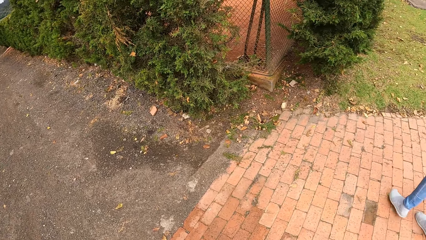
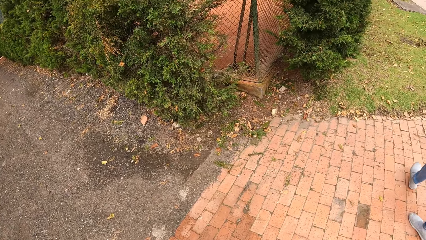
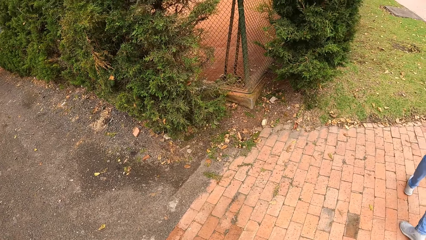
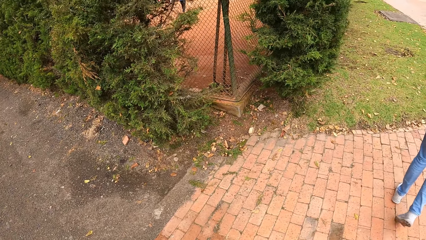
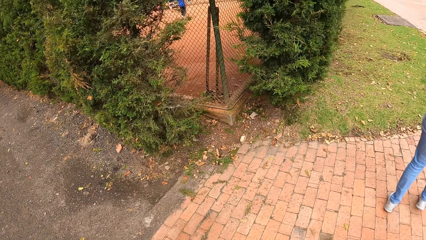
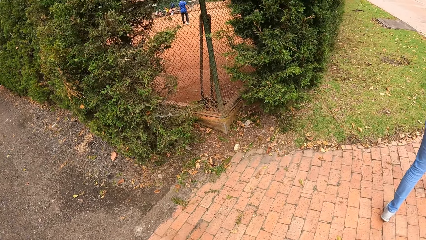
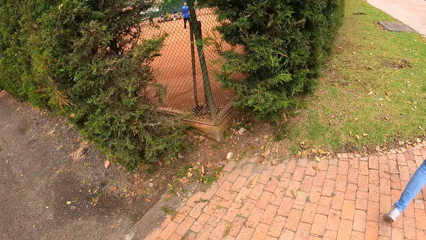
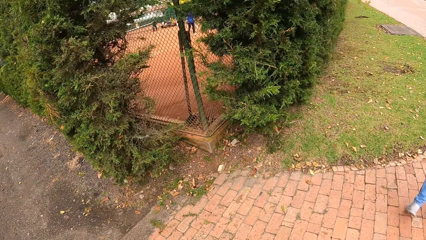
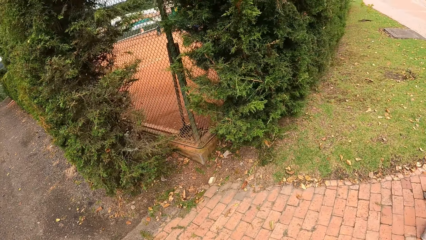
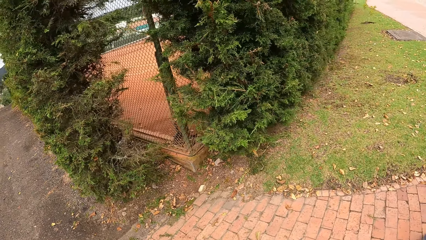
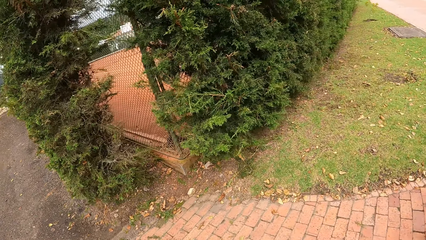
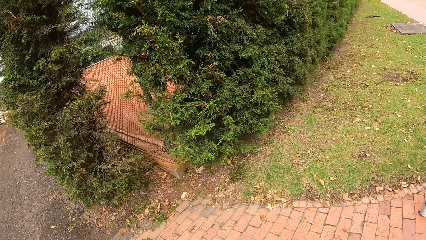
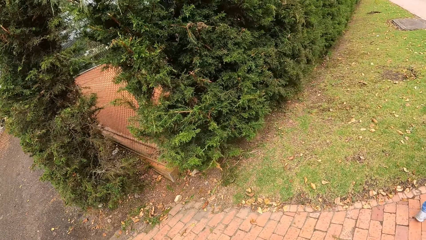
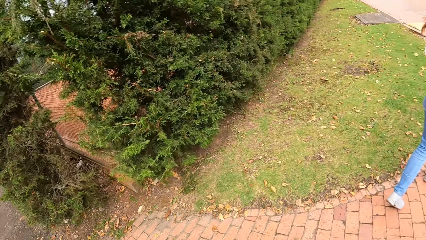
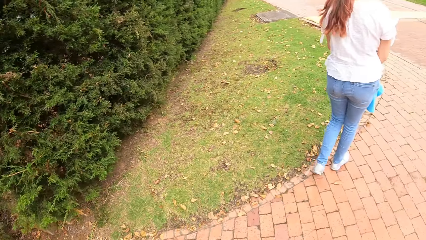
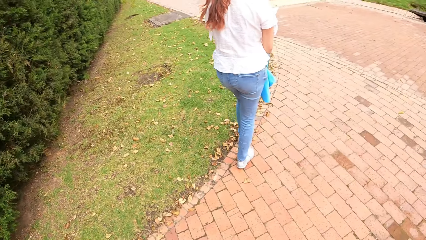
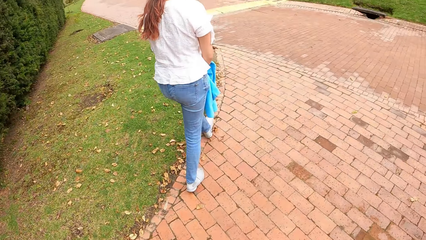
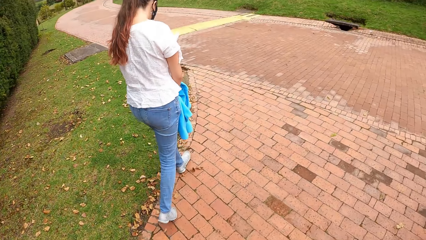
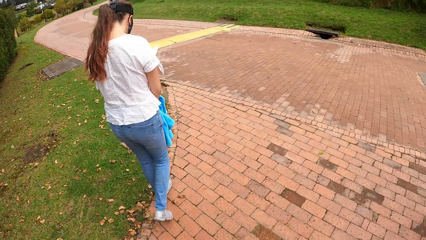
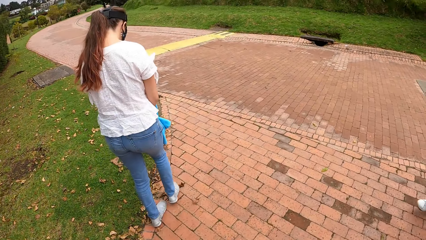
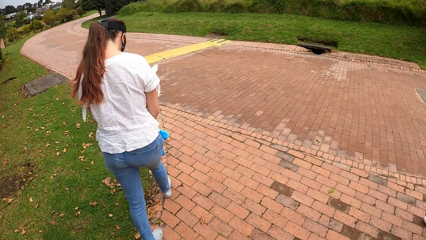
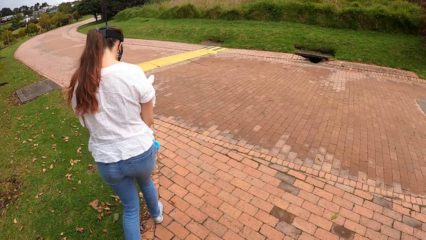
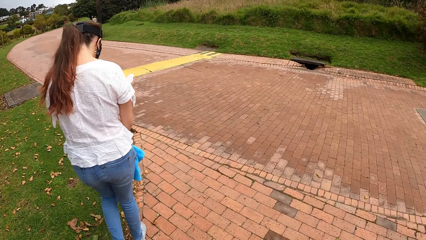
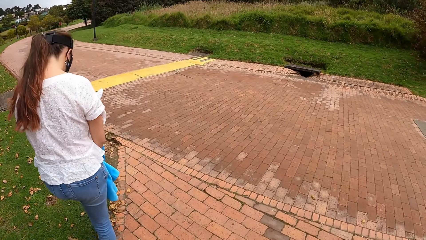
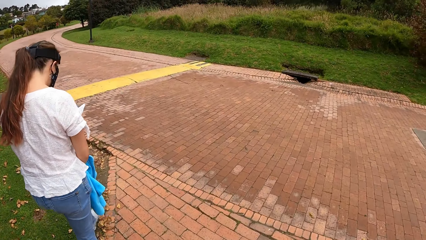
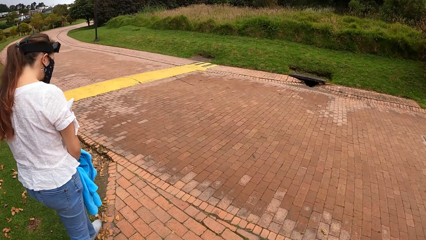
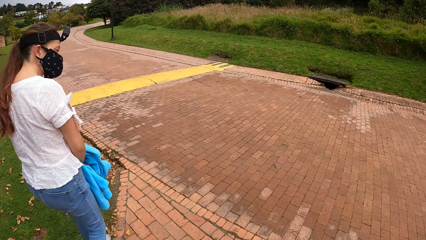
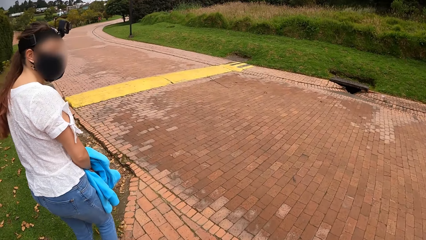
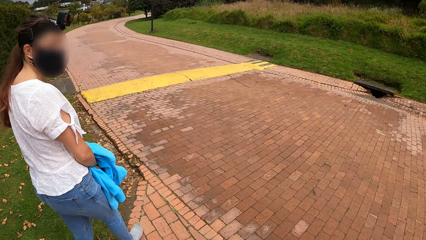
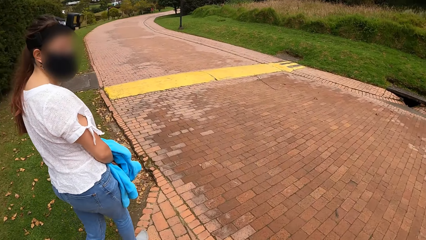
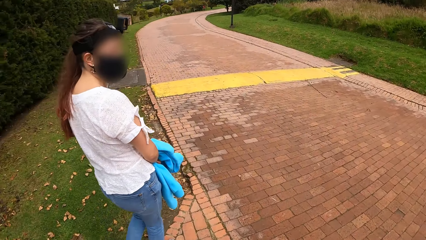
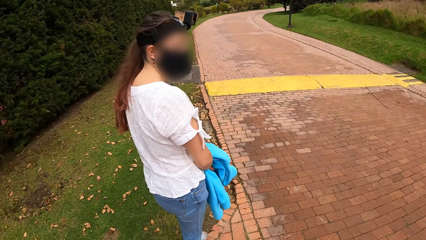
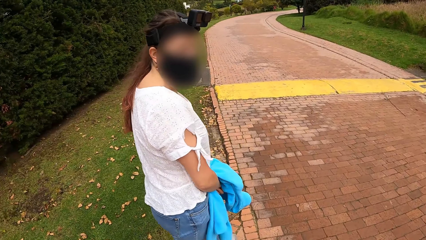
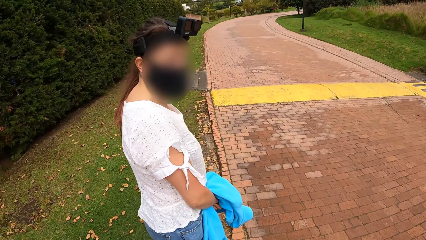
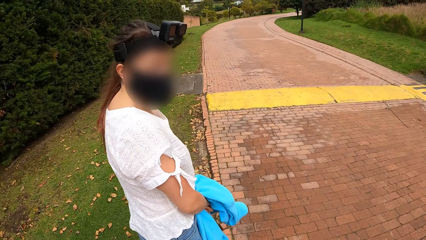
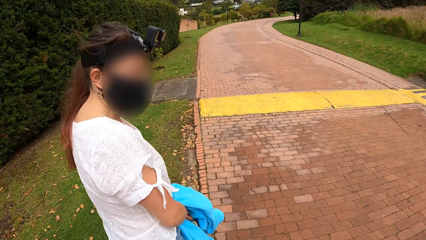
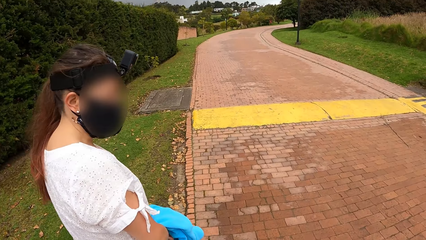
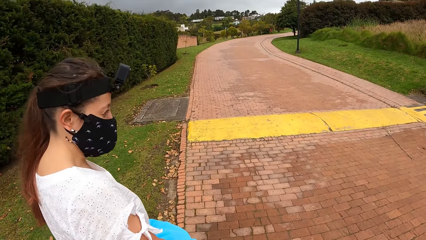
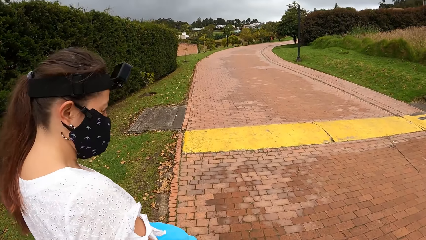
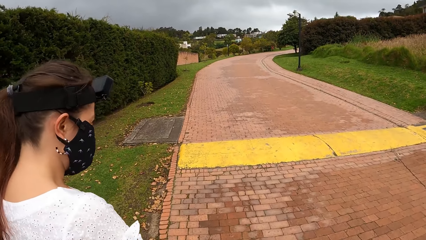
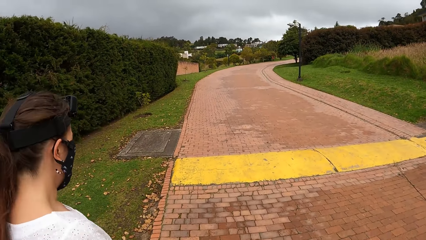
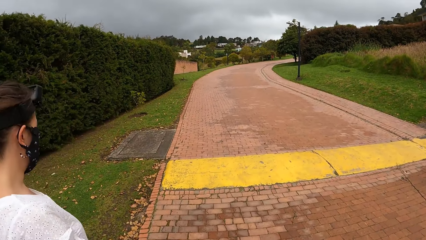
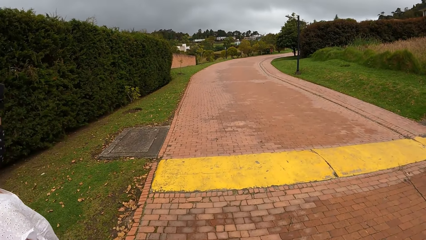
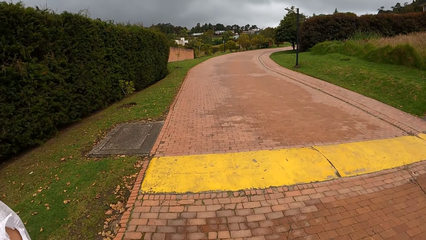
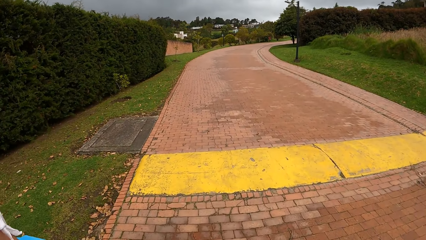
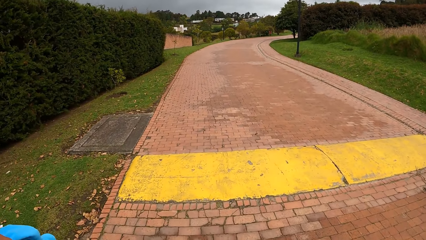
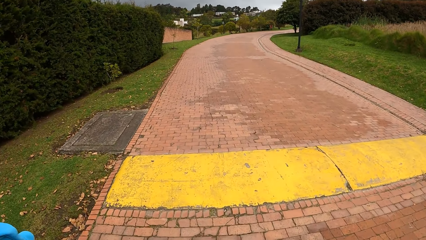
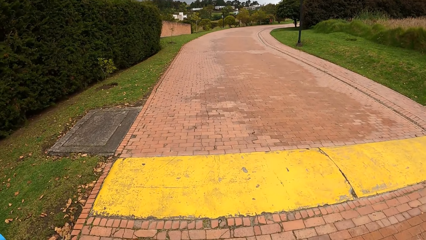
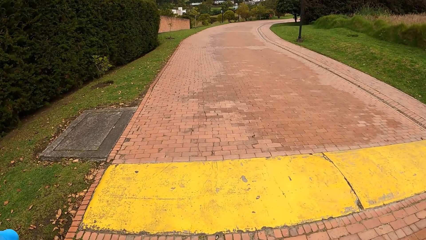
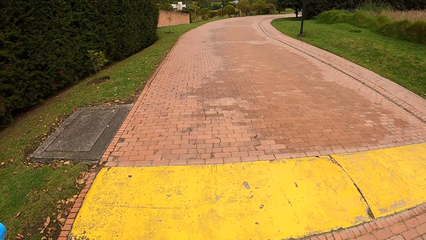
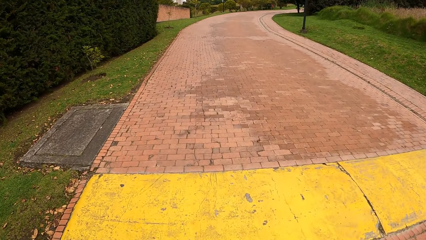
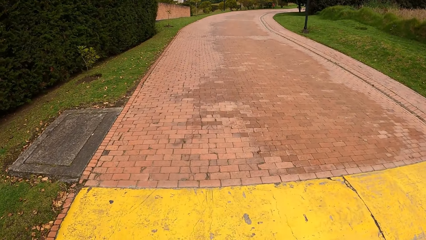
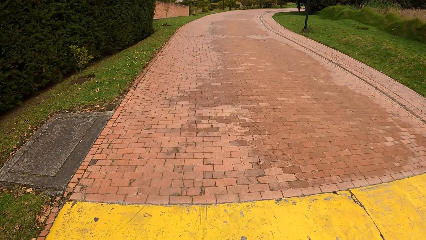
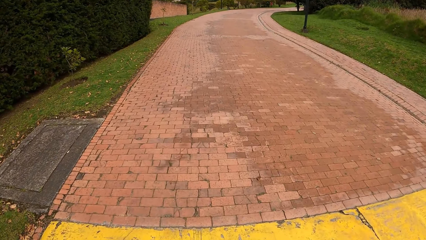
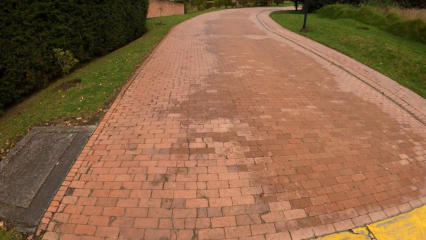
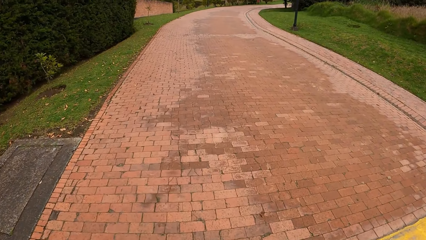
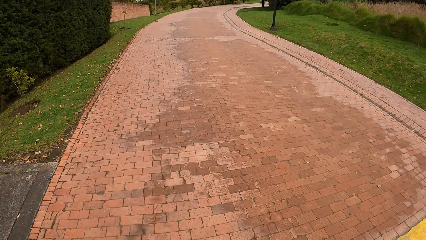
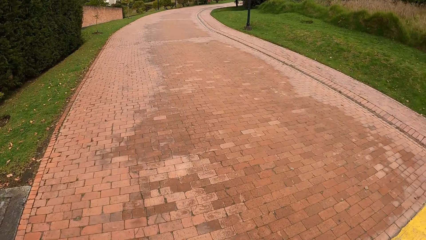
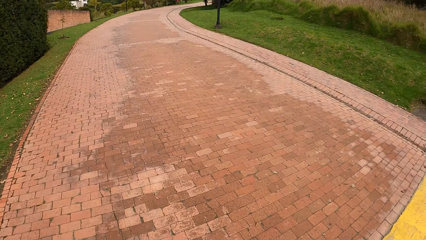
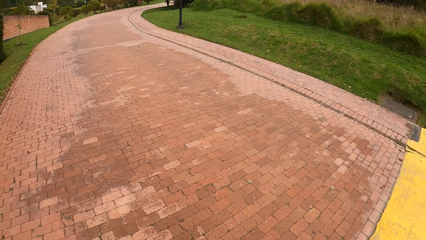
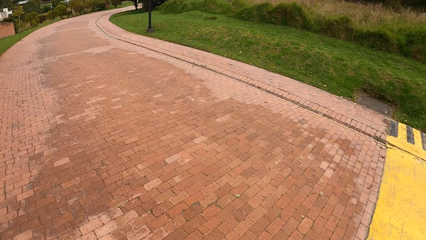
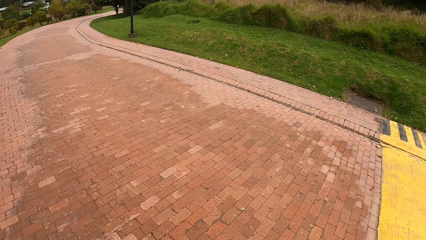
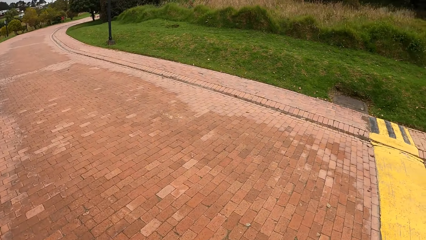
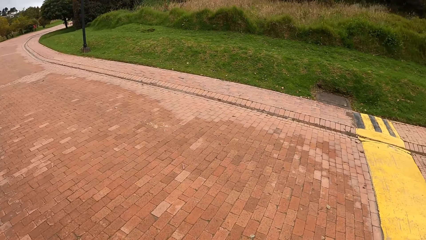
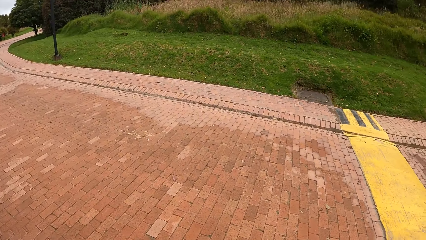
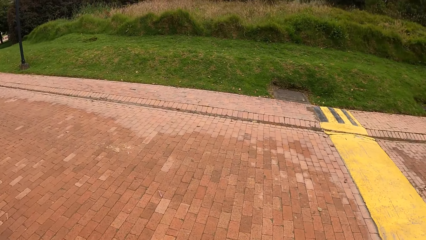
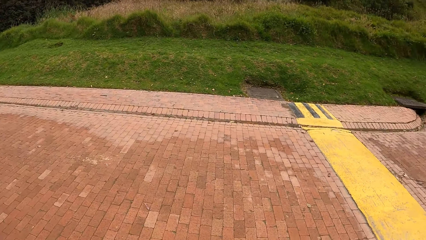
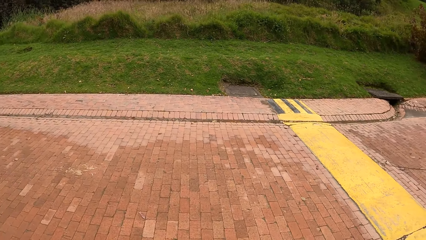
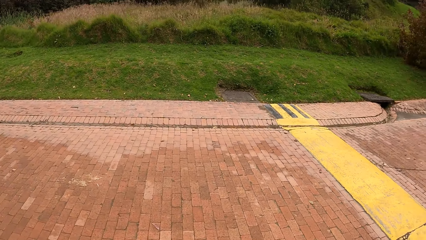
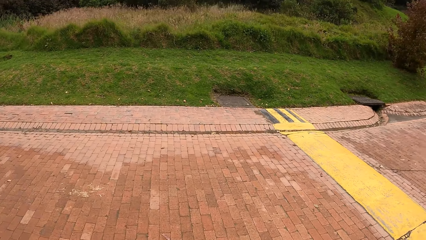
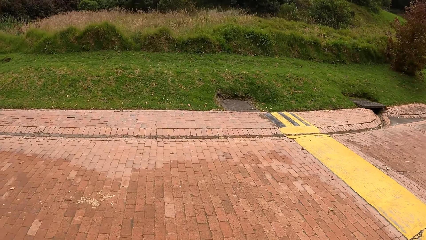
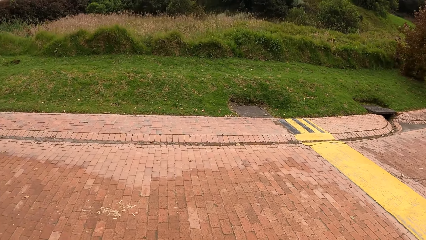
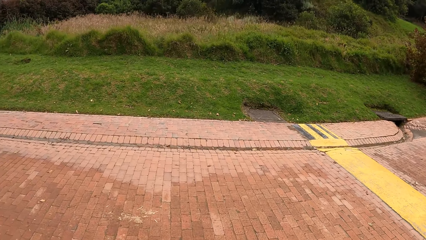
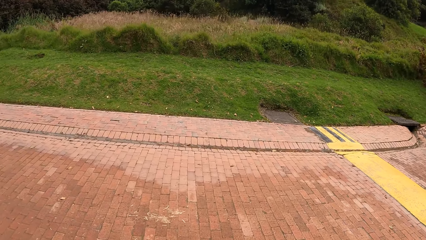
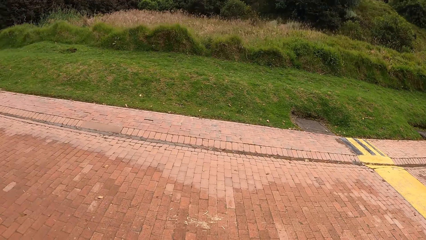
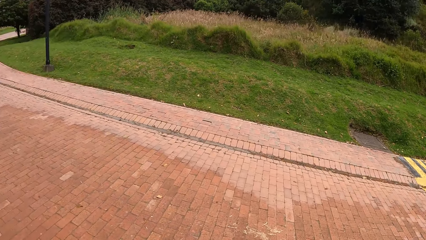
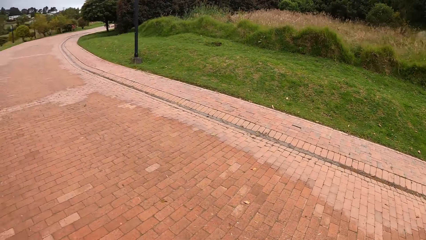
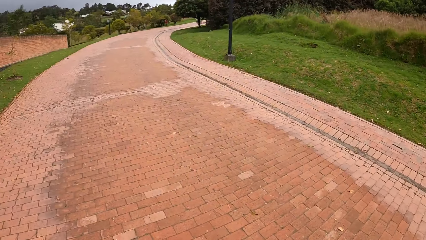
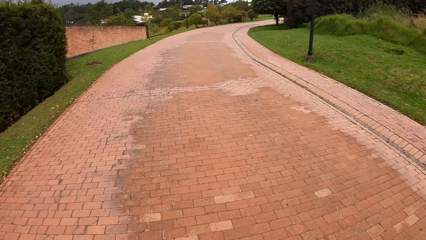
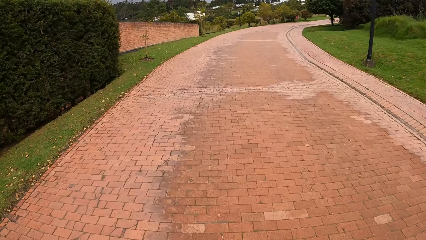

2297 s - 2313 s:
The camera wearer walks away. They interact with a woman.
